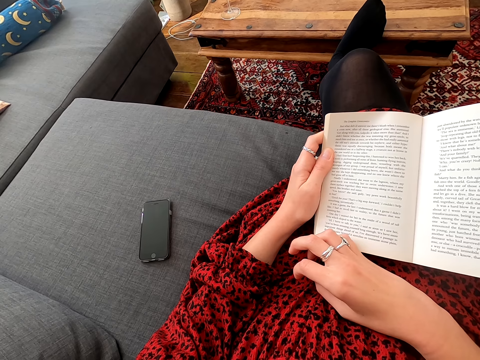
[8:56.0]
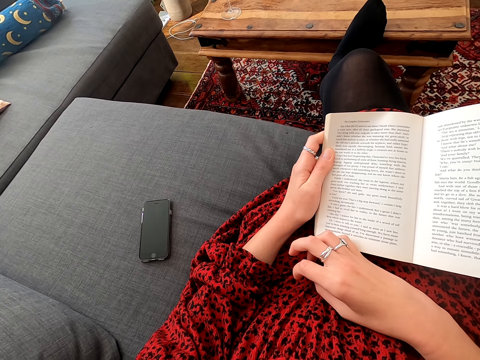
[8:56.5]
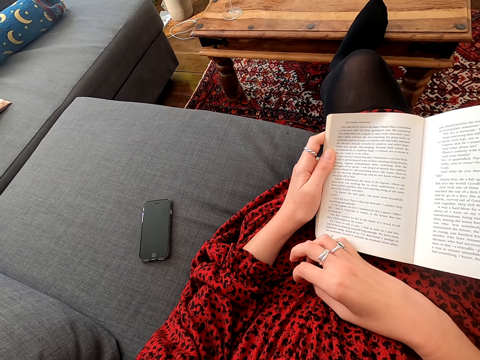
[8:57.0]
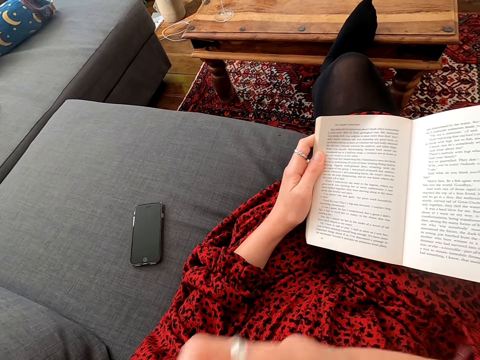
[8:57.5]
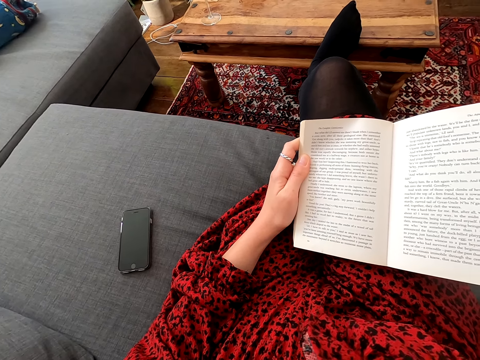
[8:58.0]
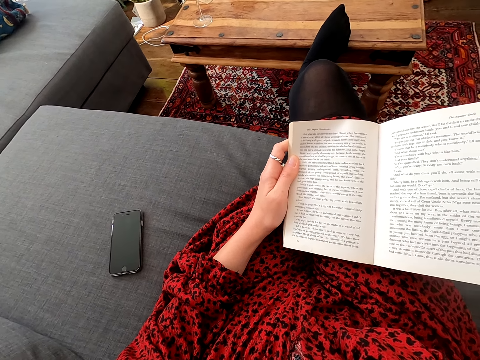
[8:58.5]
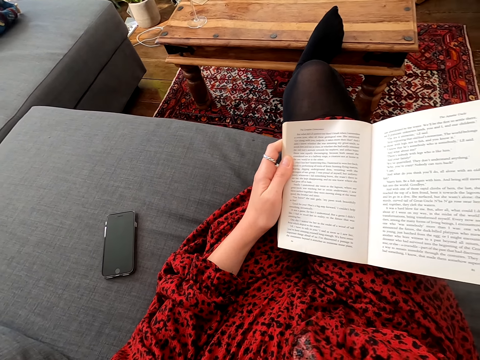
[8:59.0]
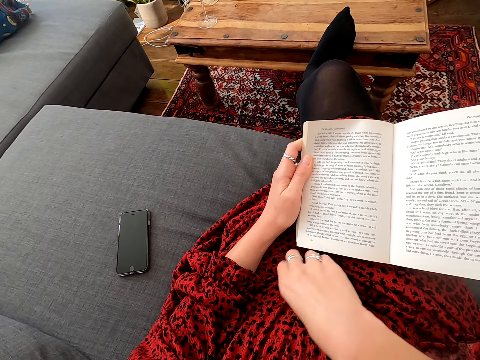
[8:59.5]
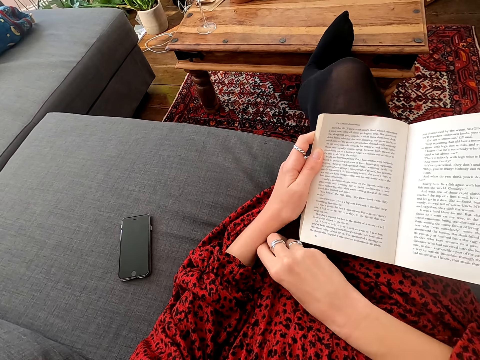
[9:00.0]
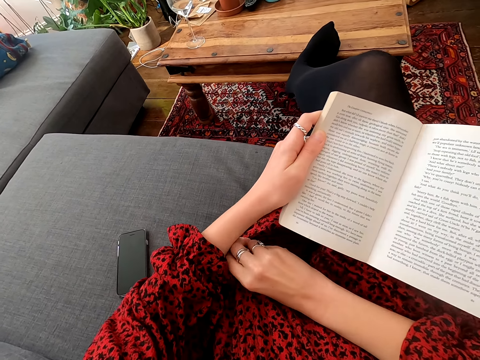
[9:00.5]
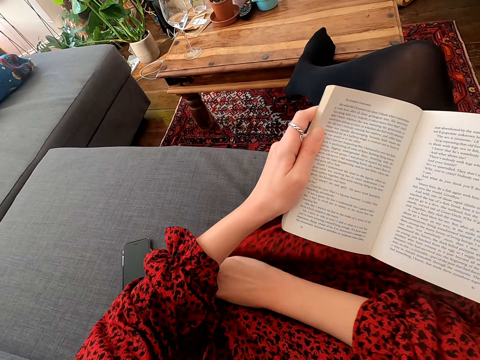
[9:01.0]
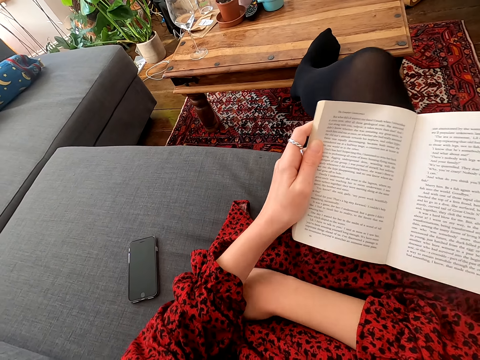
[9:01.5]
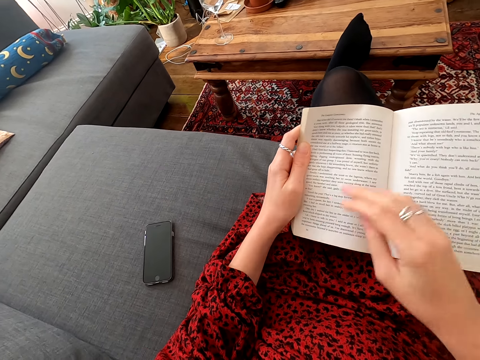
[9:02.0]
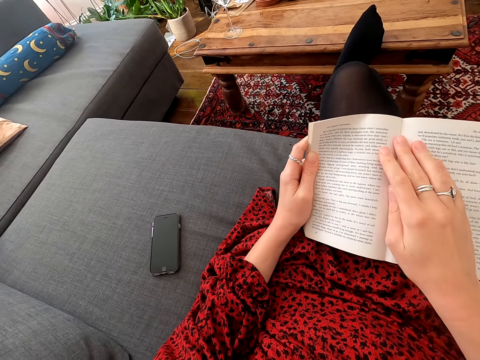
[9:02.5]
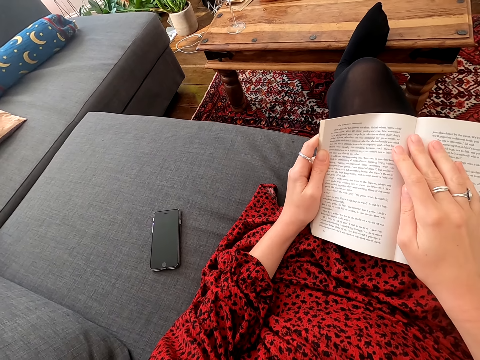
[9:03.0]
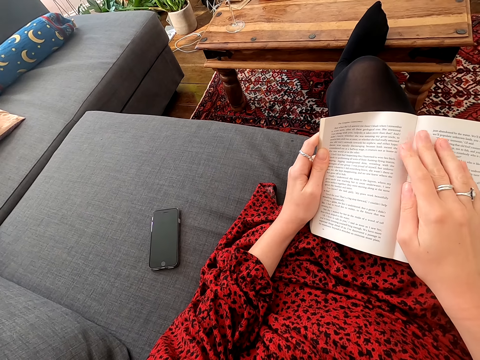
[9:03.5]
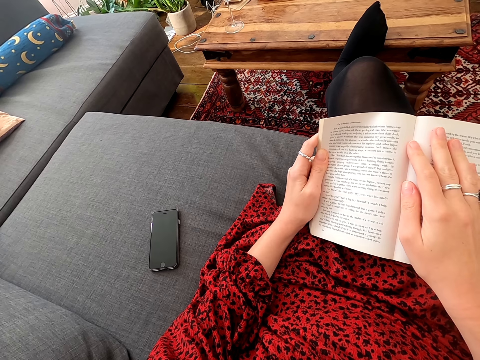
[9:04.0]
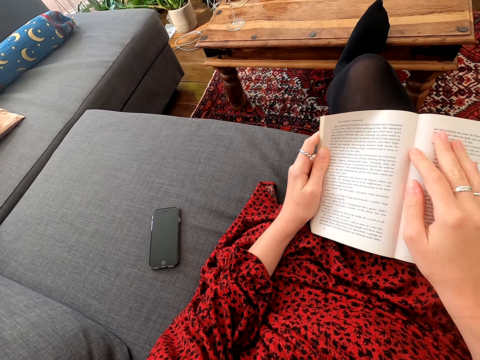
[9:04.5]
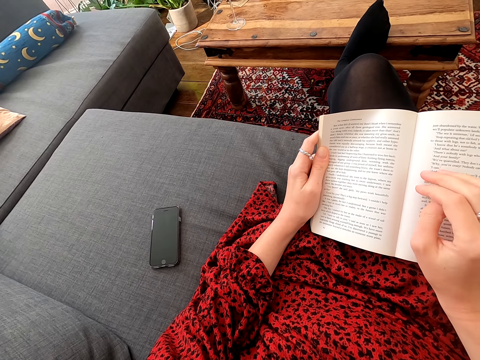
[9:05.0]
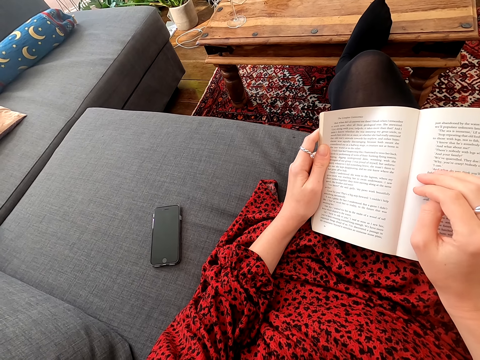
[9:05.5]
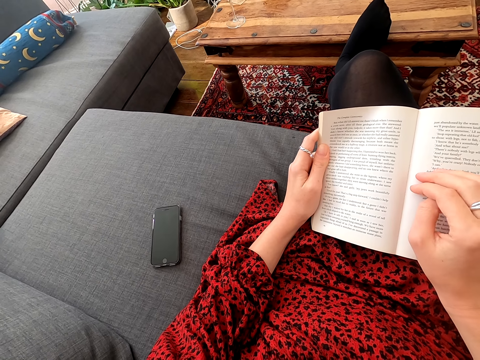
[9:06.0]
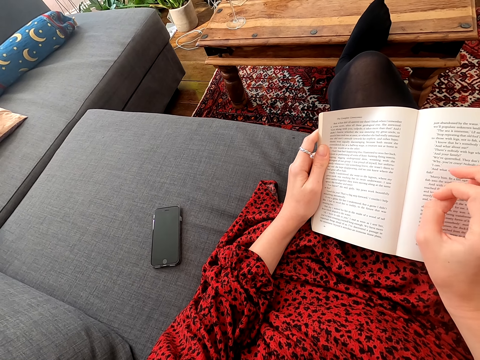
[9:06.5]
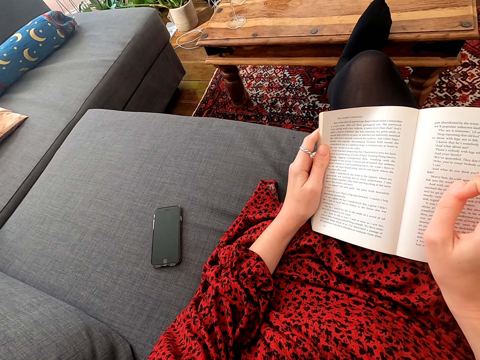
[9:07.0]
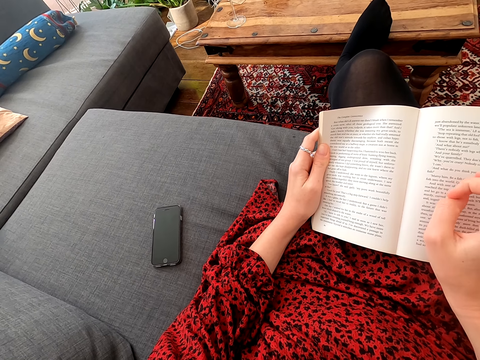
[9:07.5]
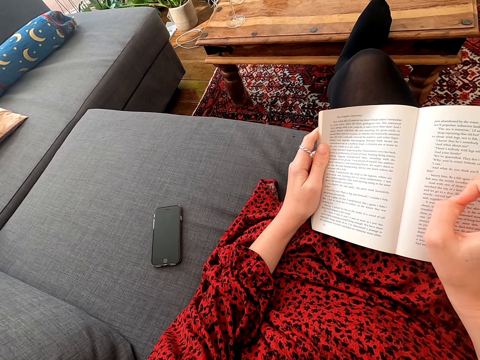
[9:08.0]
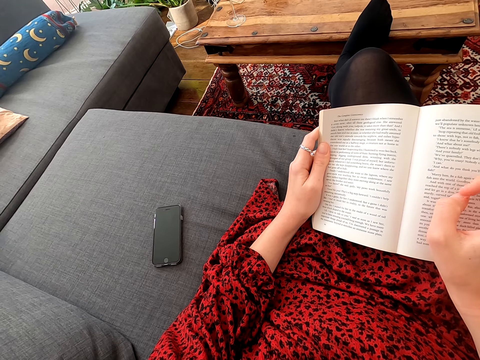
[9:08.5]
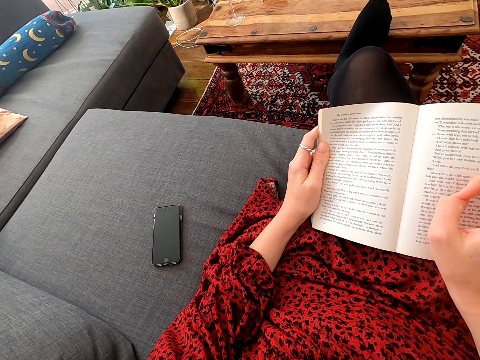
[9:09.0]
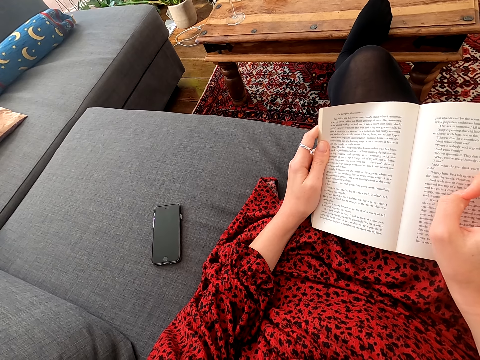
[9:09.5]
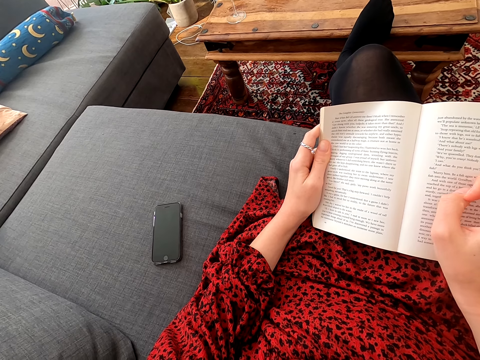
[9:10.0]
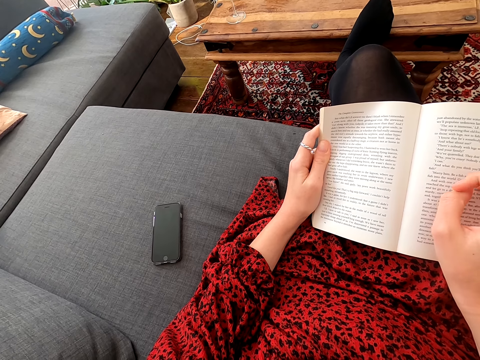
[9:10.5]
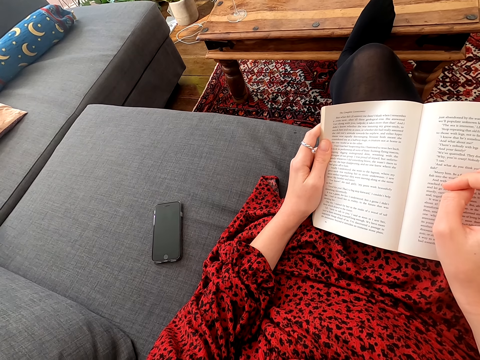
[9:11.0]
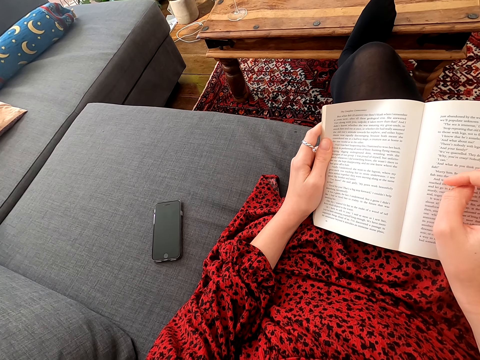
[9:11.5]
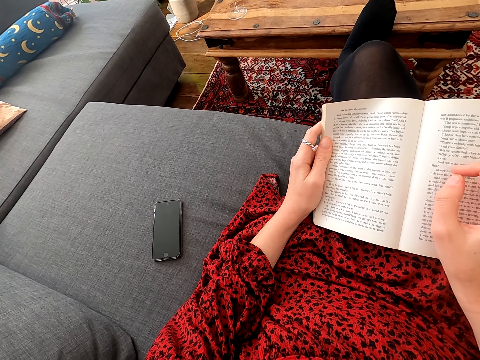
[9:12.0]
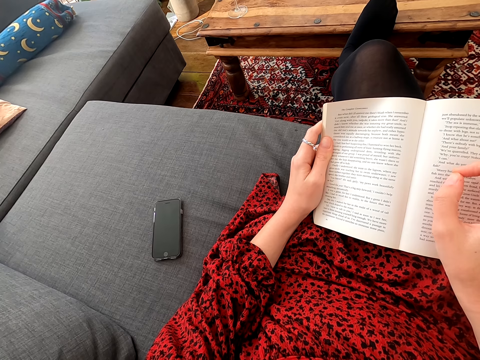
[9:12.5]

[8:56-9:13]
The camera wearer touches something. She scrubs the face. She pulls her dress. She reads a novel. She moves her fingers. She reads the novel.

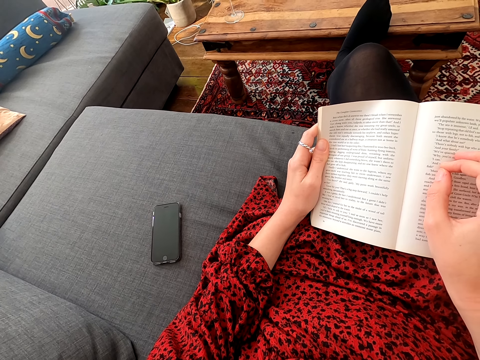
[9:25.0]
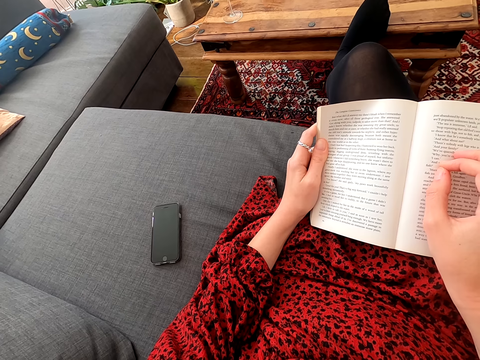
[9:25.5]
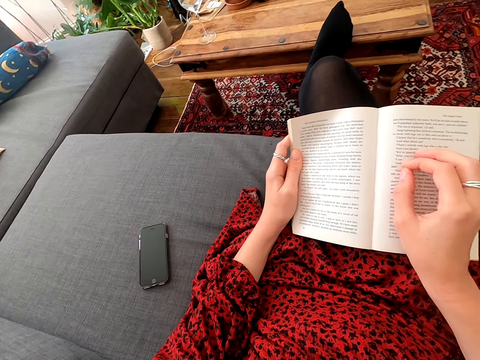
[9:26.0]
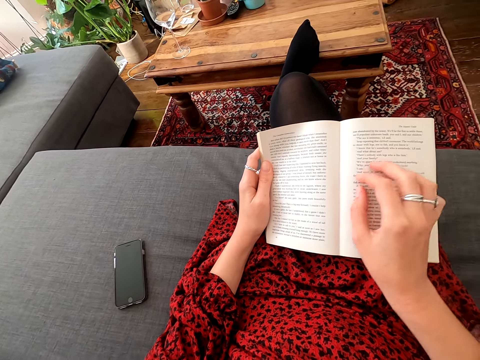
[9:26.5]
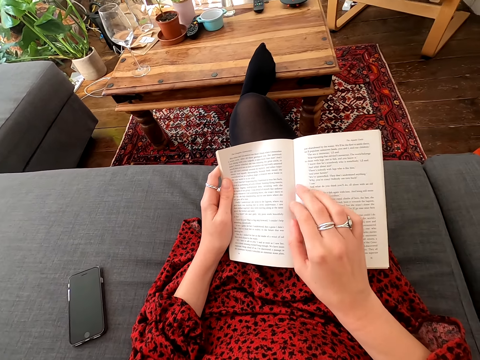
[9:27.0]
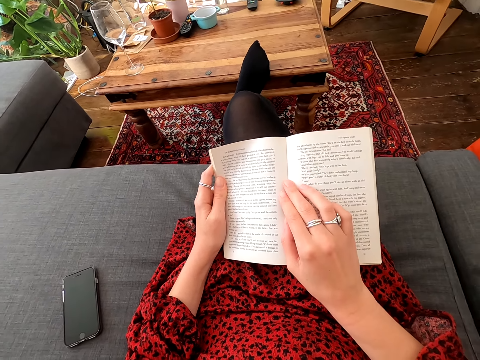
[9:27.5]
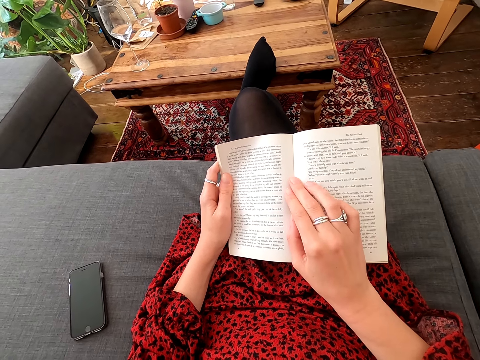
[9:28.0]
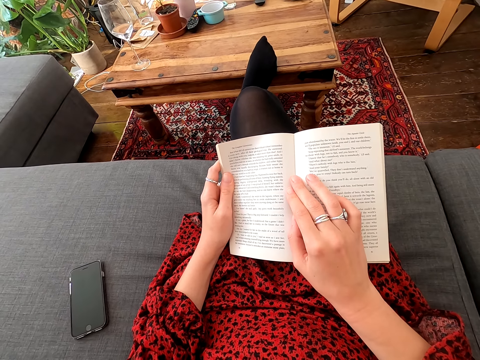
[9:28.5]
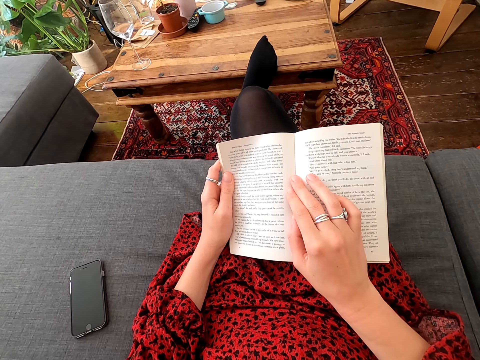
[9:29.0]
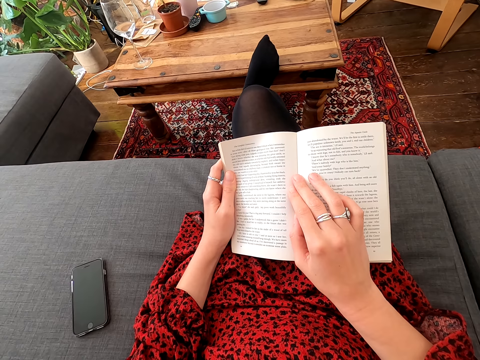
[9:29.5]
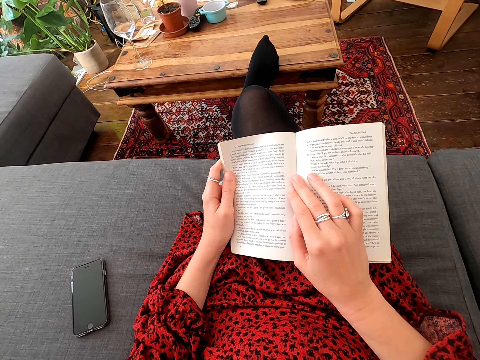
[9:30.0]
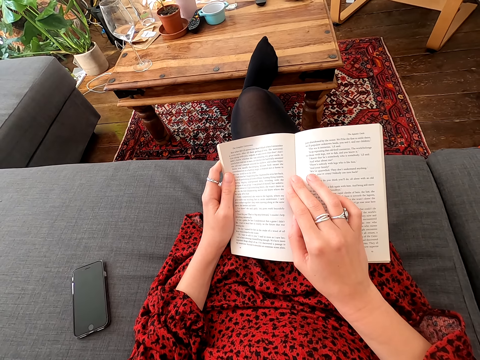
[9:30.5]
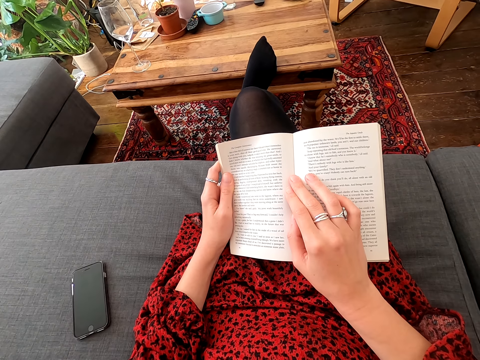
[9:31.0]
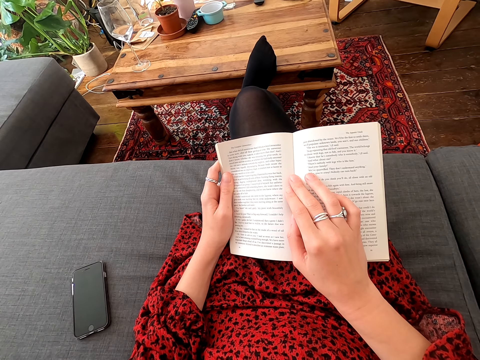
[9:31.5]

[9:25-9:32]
The camera wearer moves her hand on the book.

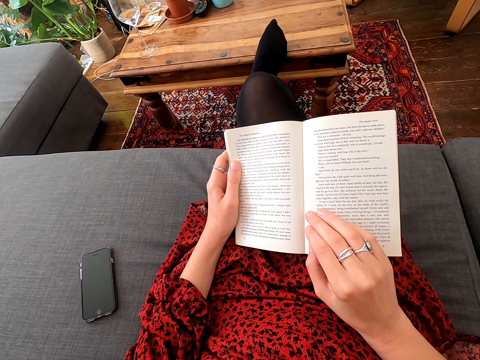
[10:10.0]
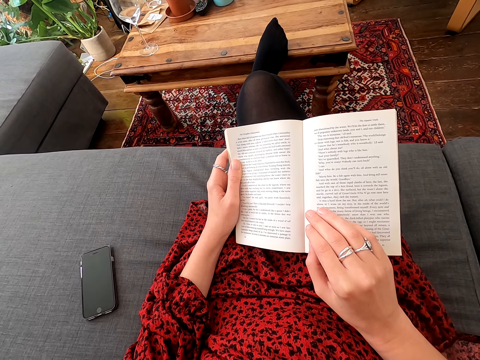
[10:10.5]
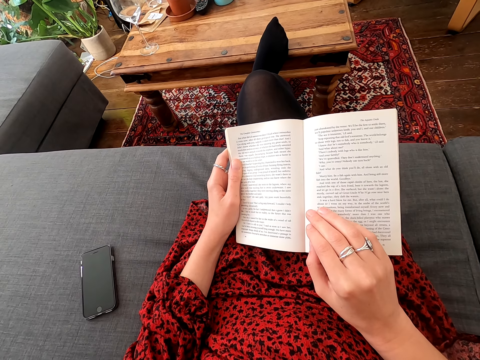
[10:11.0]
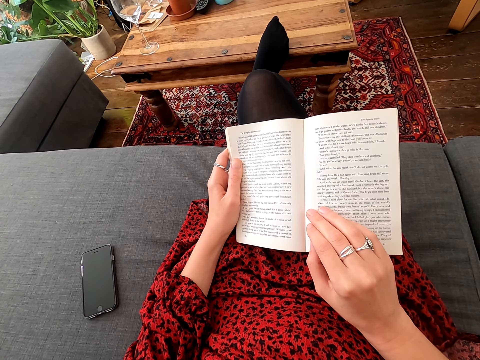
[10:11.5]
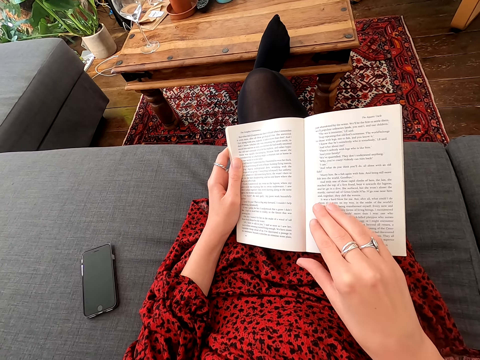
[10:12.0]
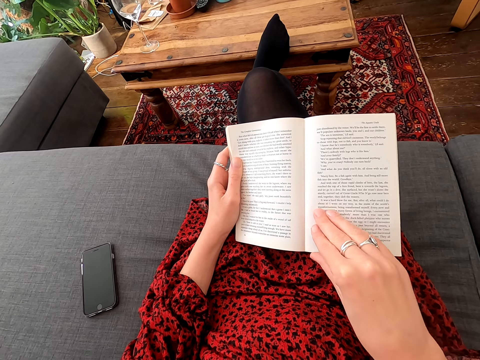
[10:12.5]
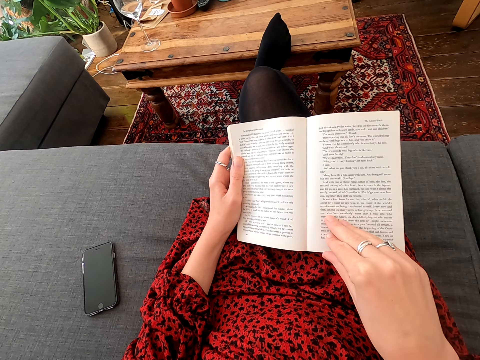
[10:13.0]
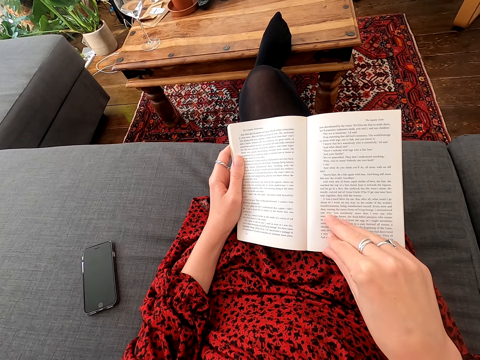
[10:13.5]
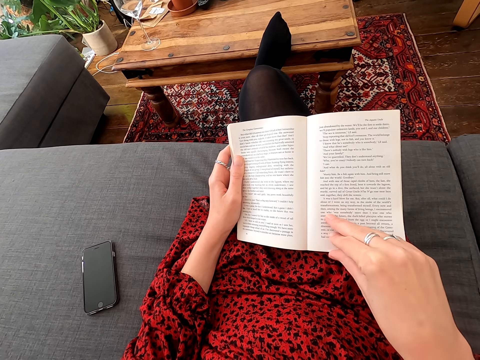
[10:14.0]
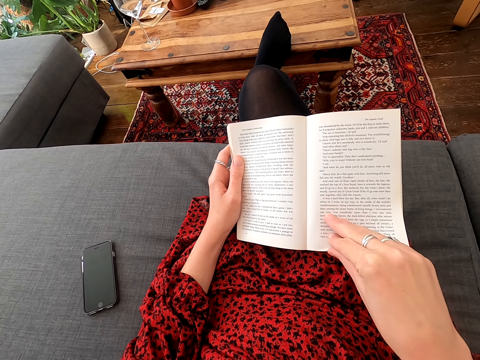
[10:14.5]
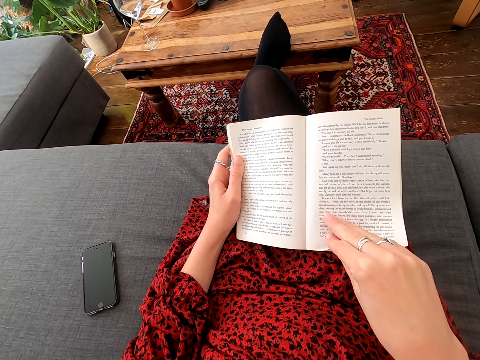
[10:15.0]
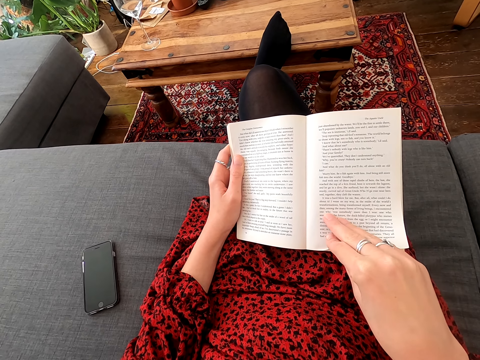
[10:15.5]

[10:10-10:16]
The camera wearer opens the page in the book.
